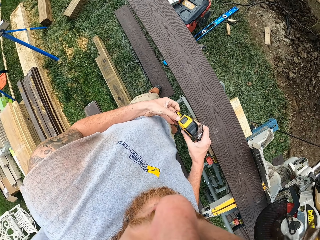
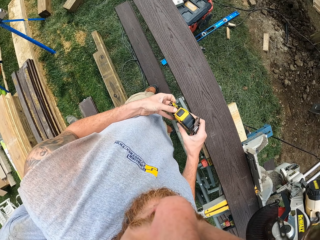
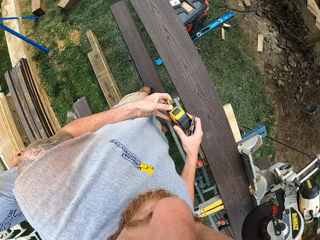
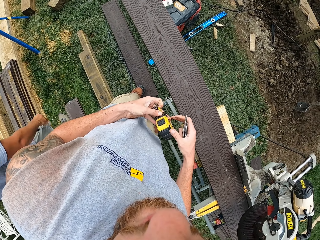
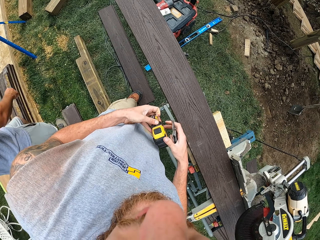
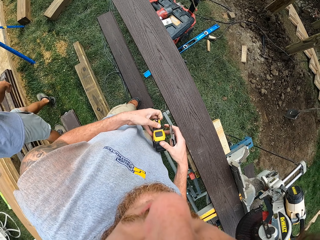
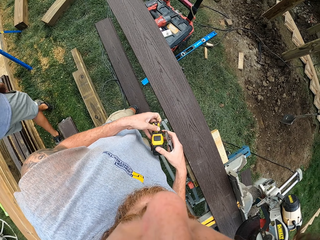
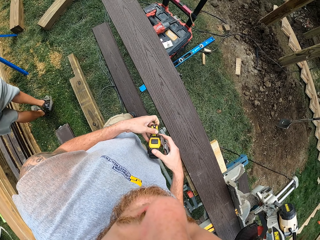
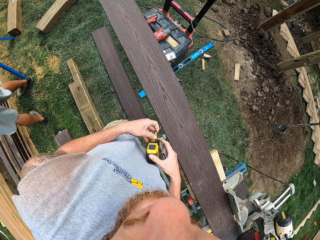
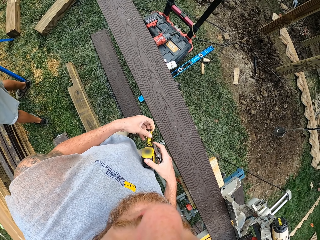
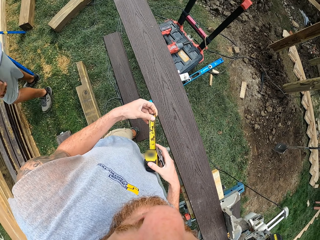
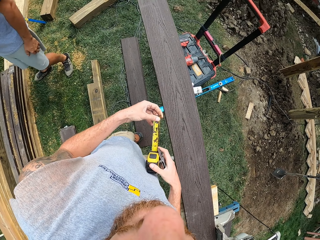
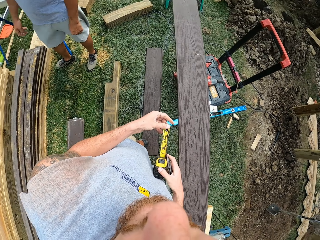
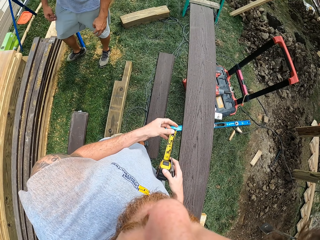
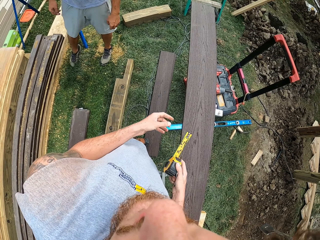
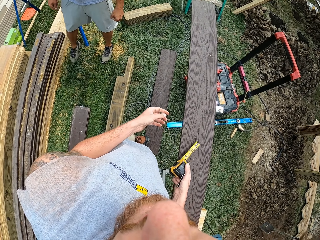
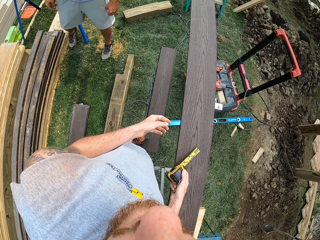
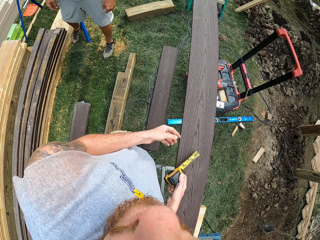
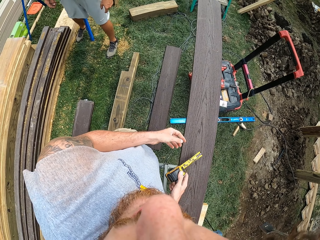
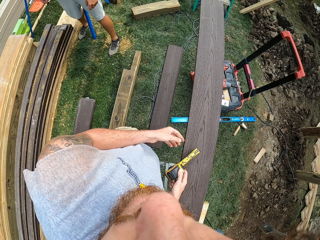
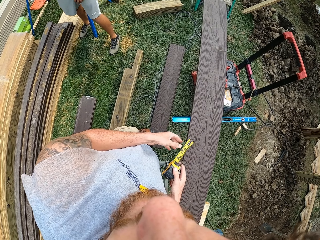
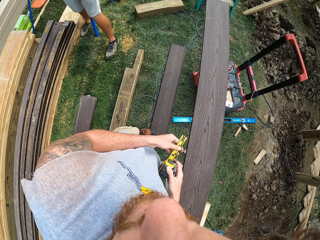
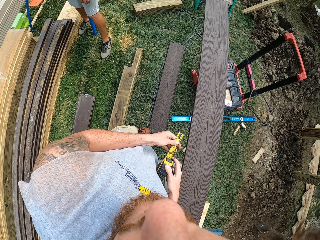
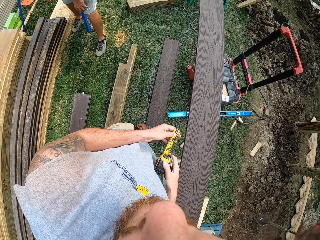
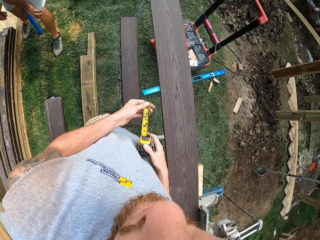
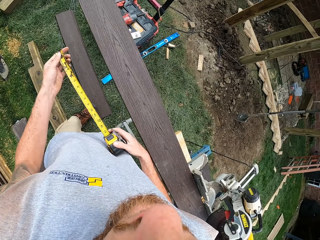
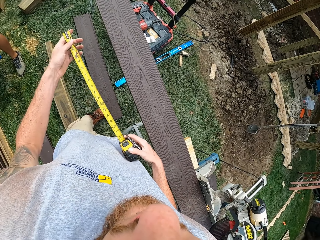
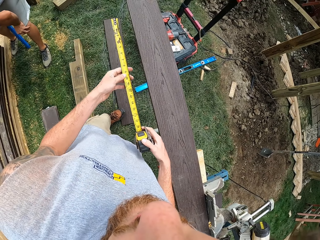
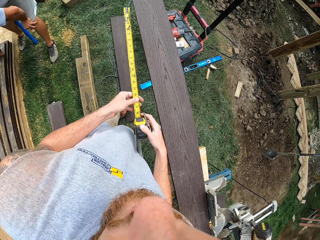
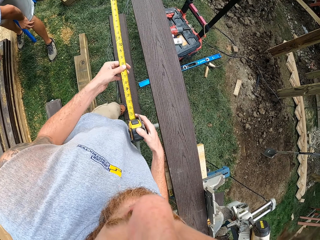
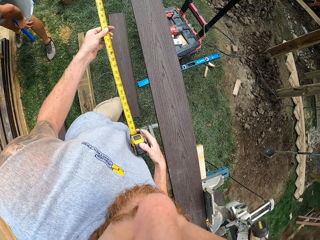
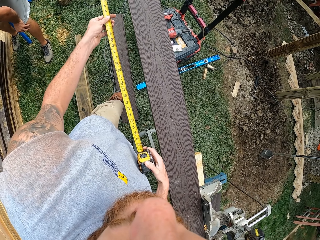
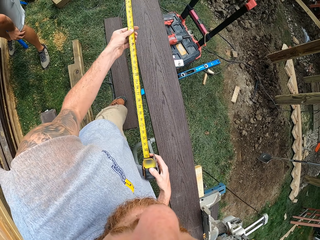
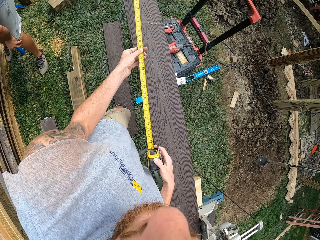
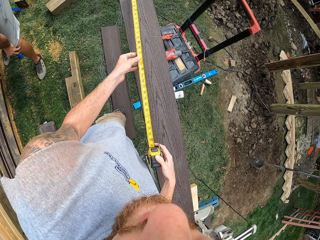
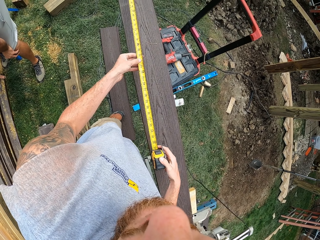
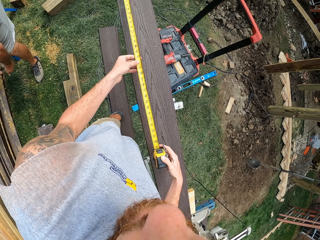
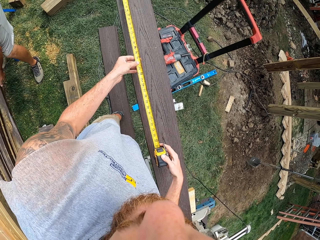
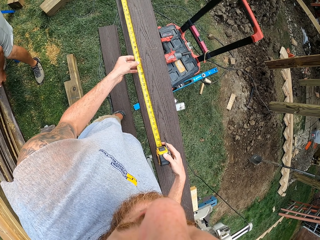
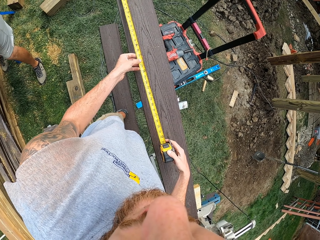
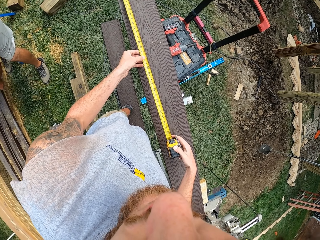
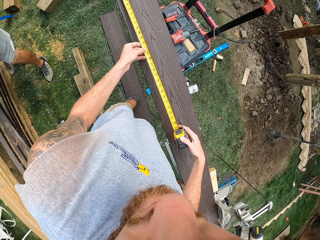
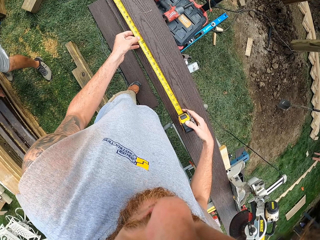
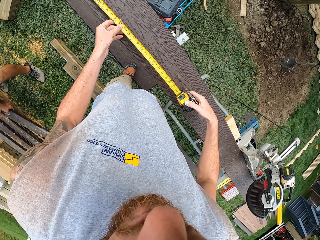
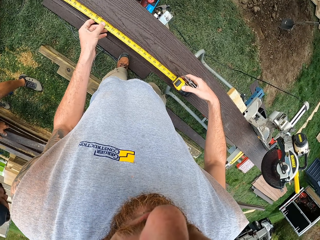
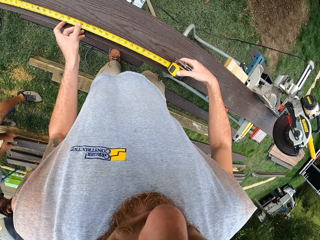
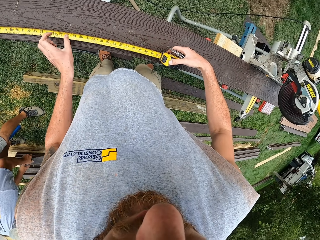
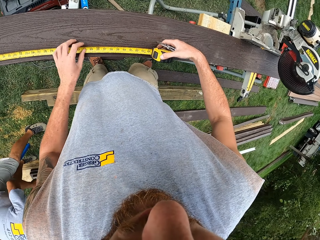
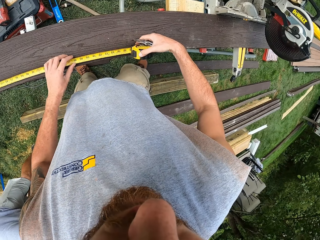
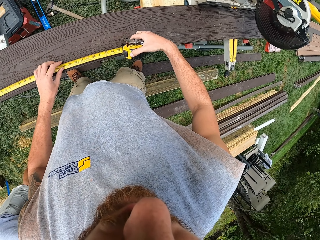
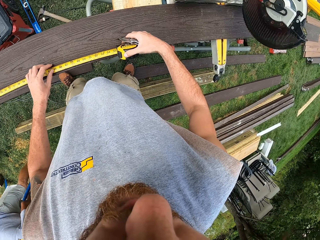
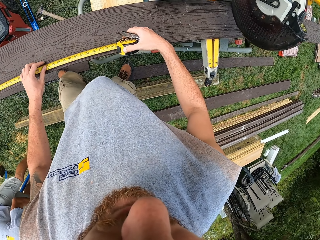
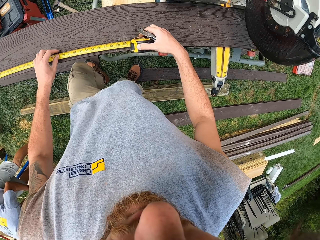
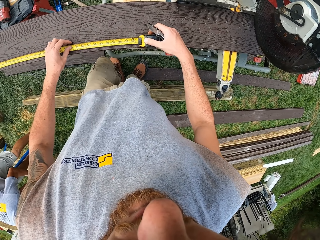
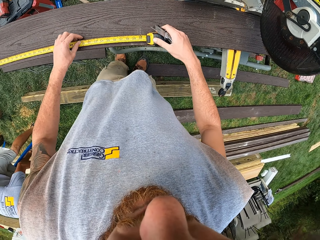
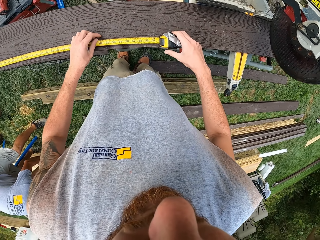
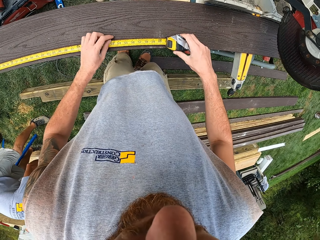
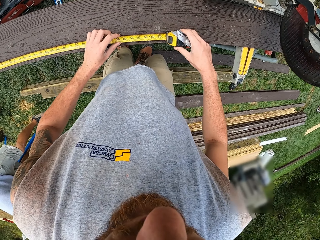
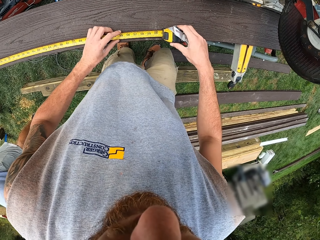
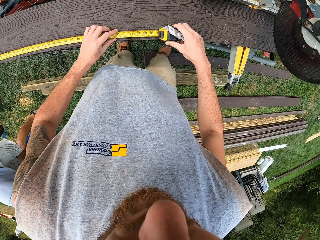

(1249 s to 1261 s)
The camera wearer unfolds the tape blade with the left hand. They talk to a person. They make gestures with the tape measure. They unfold the tape blade with the left hand. They measure the wood frame.

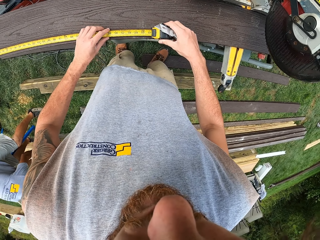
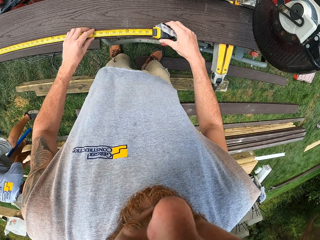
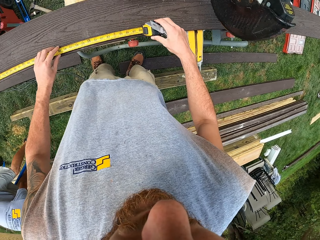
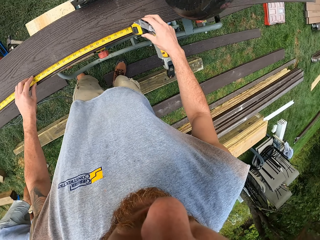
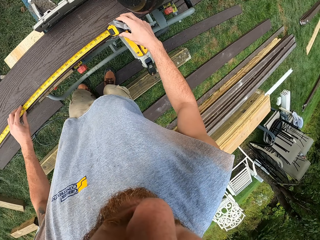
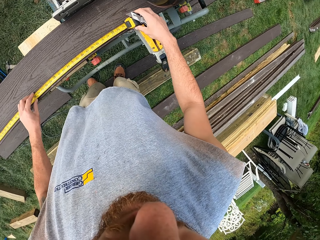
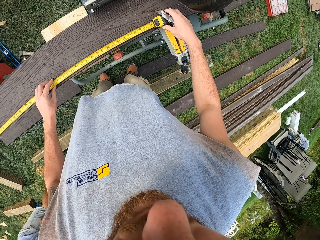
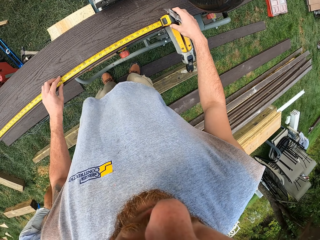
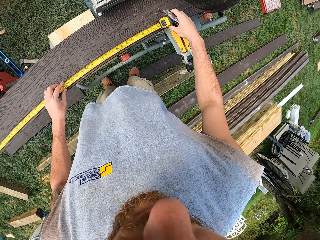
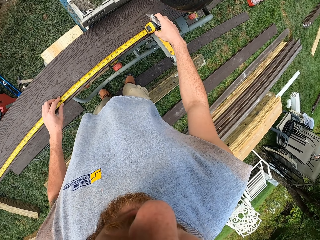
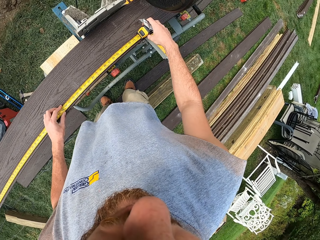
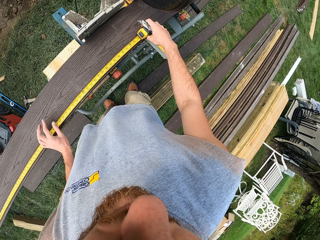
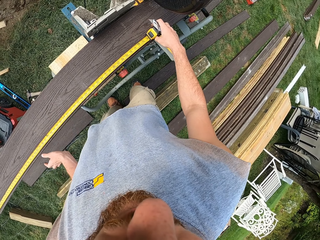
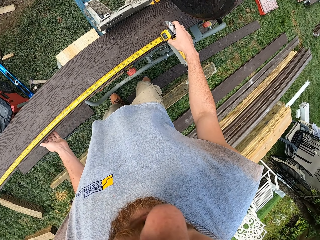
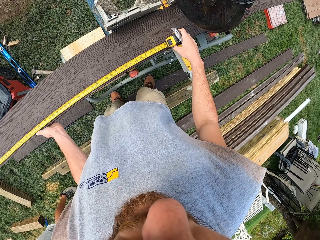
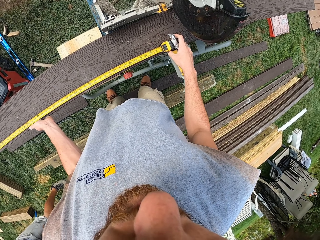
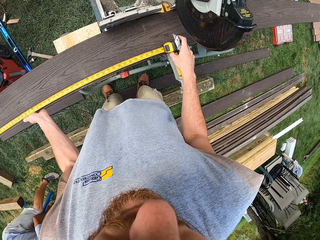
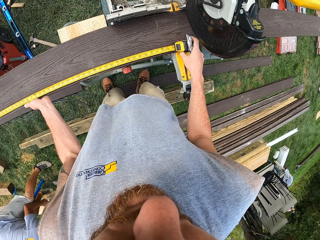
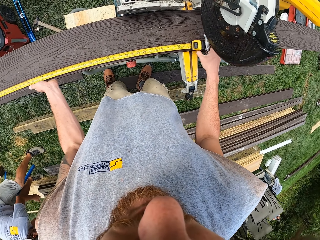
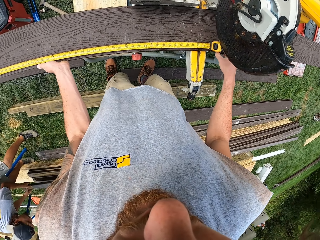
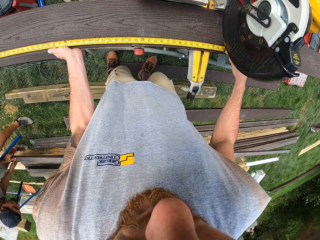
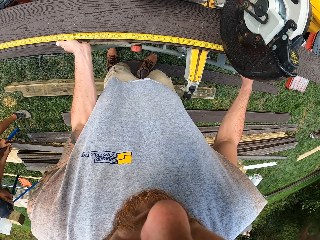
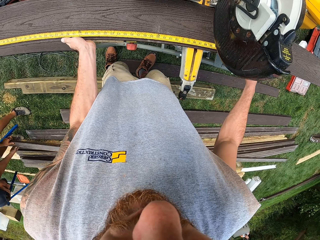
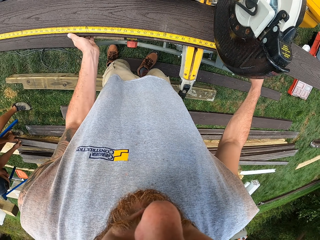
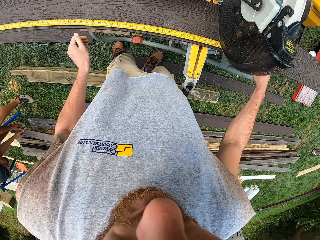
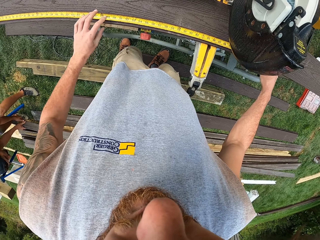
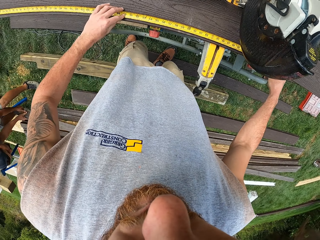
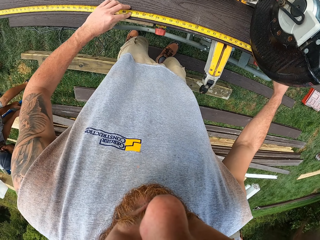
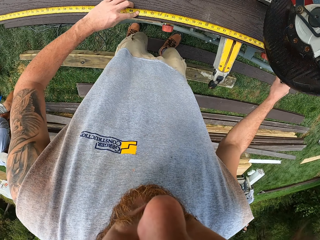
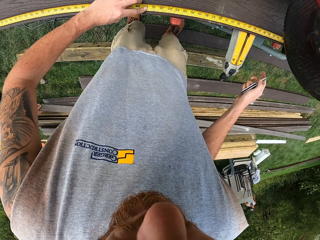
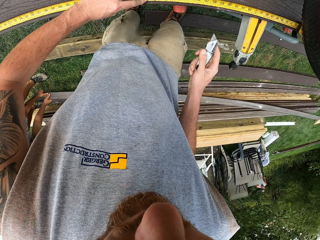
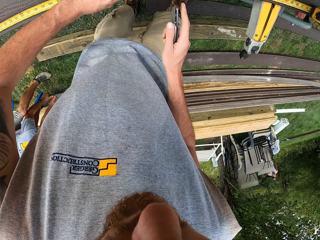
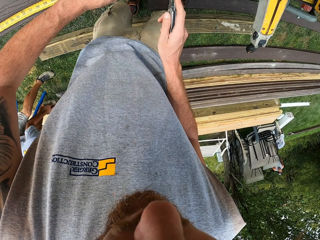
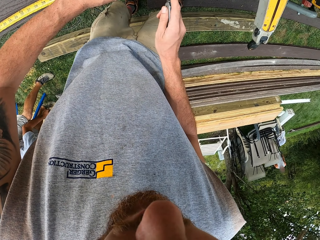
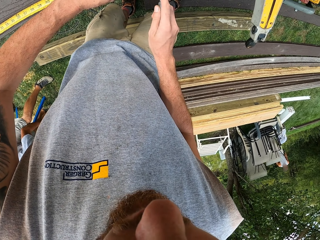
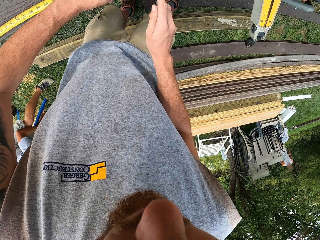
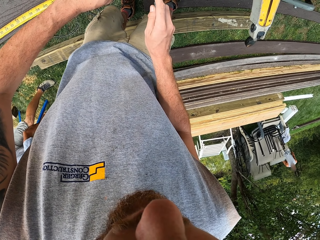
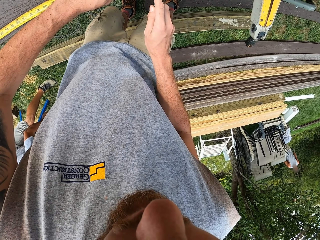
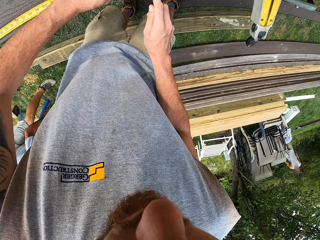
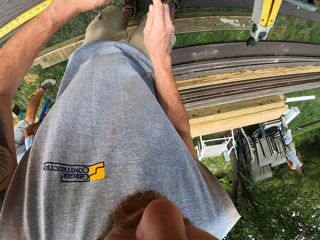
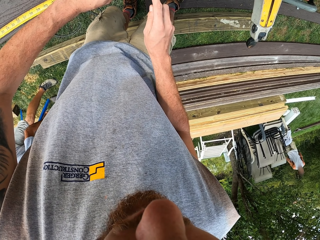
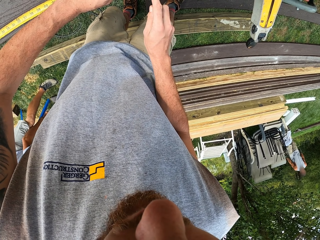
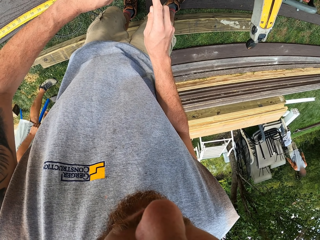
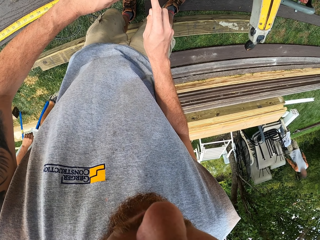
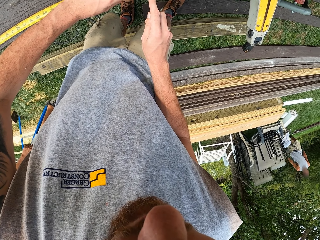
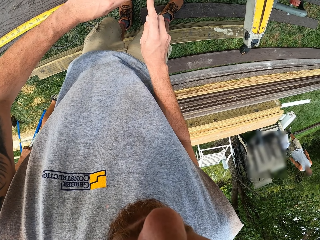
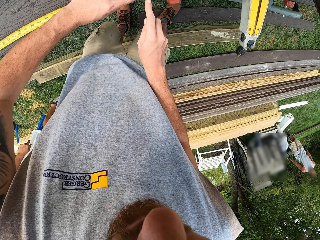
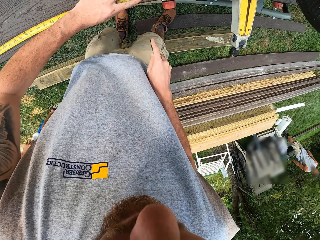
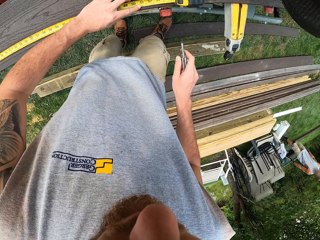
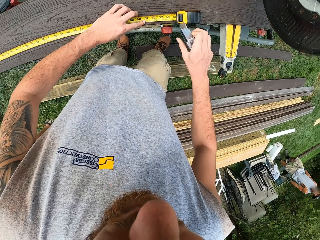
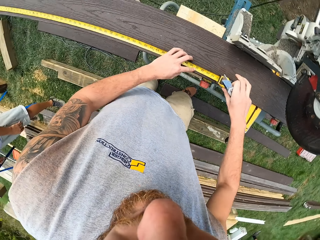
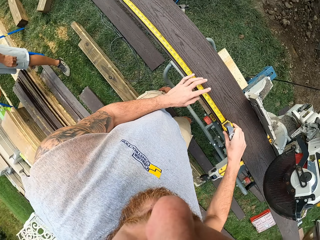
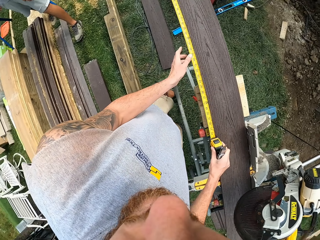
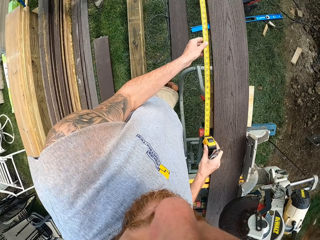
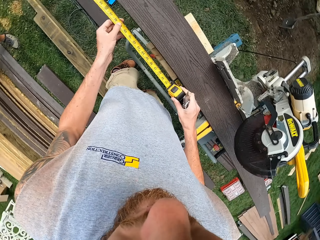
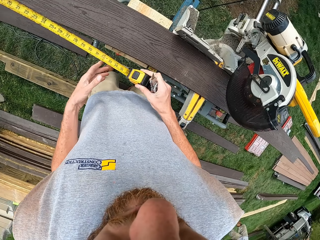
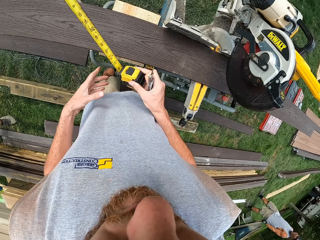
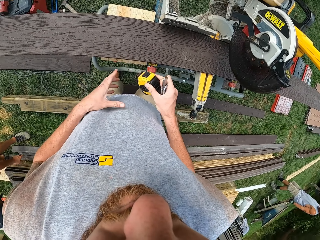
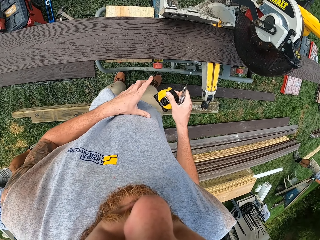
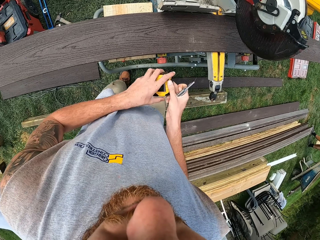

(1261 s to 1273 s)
The camera wearer adjusts the wood frame on the circular table. They make a mark on the wood frame with the wood cutter blade. They measure the wood with the pocket knife. They fold the tape blade on the tape measure. They pick up the tape measure.
